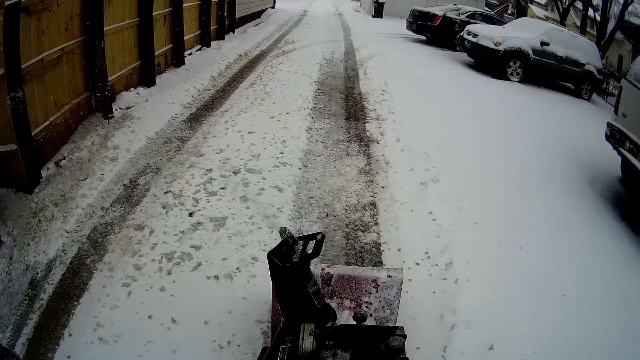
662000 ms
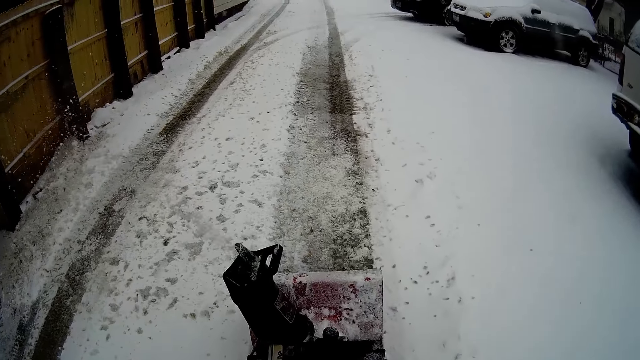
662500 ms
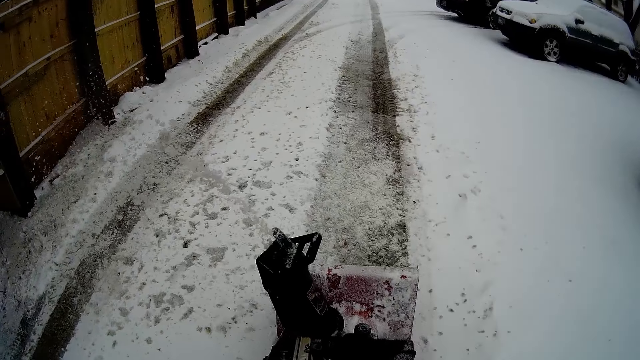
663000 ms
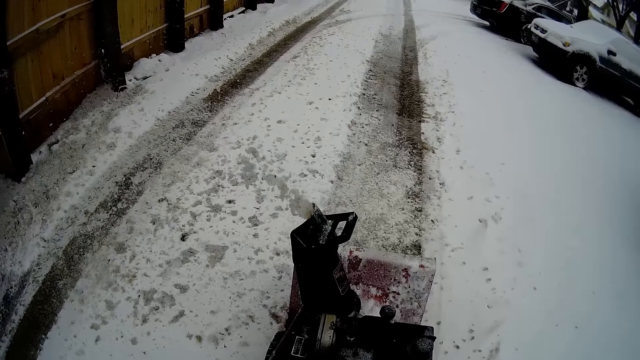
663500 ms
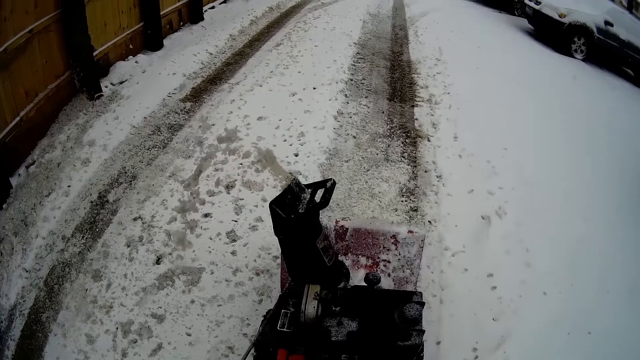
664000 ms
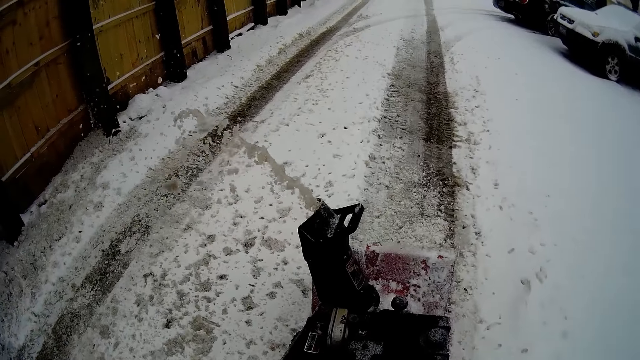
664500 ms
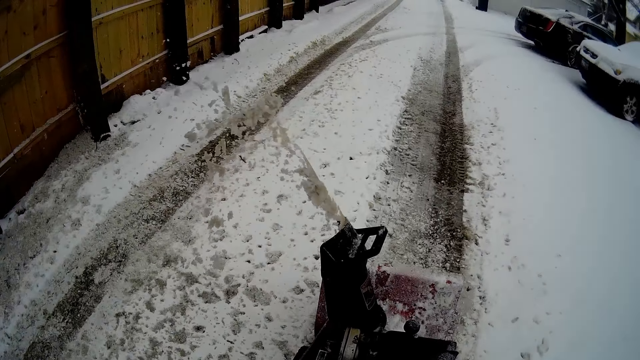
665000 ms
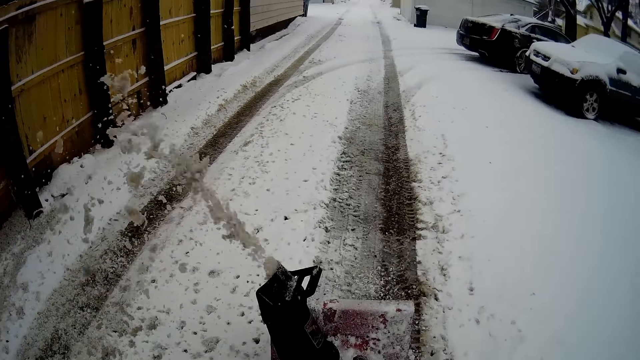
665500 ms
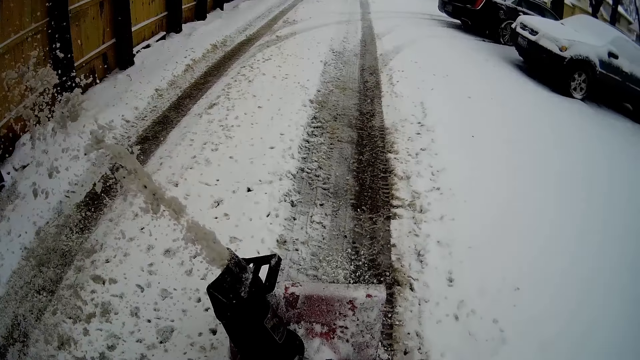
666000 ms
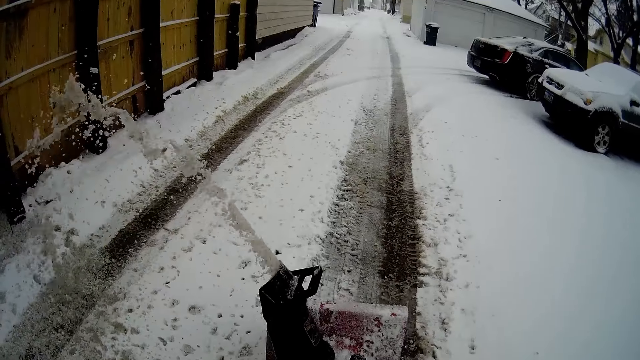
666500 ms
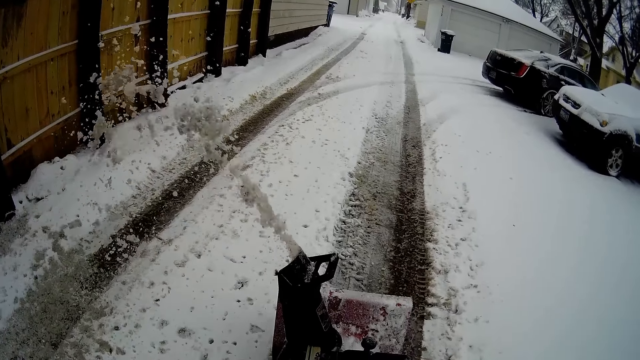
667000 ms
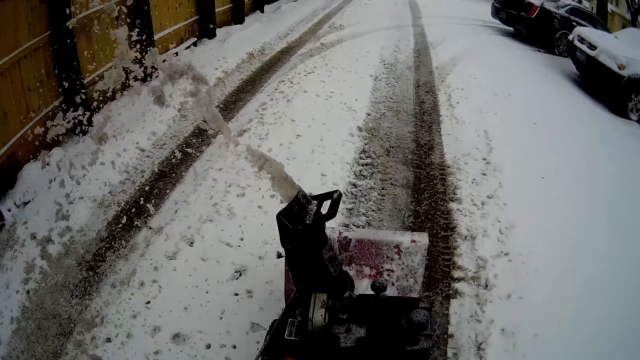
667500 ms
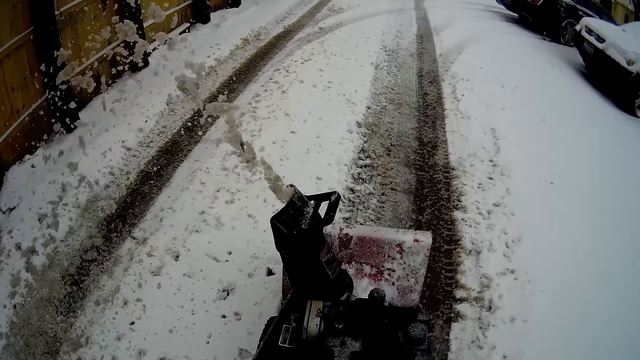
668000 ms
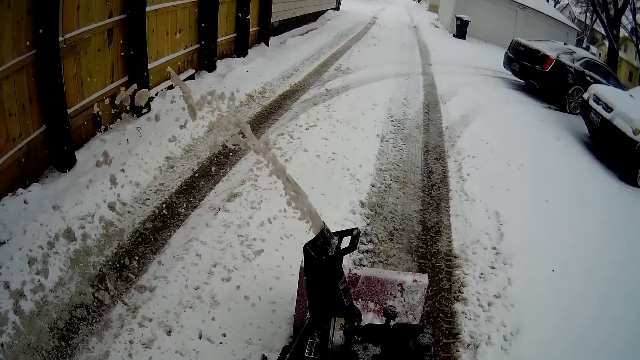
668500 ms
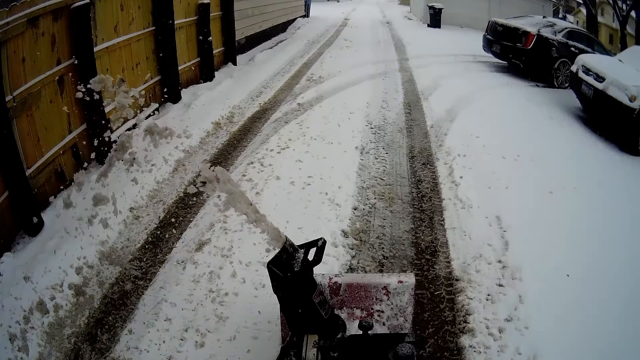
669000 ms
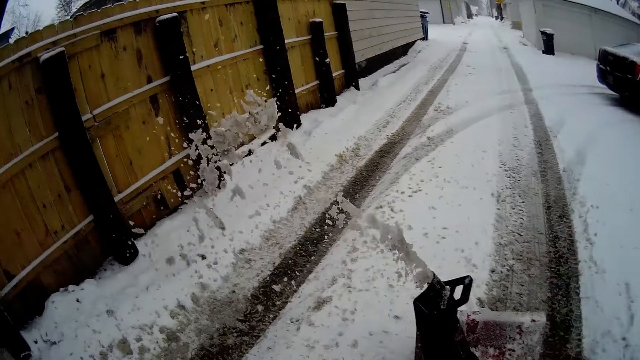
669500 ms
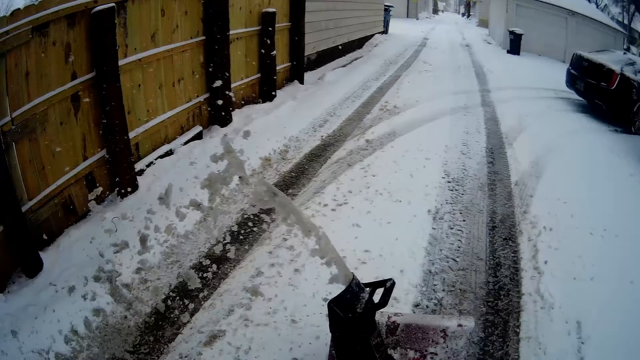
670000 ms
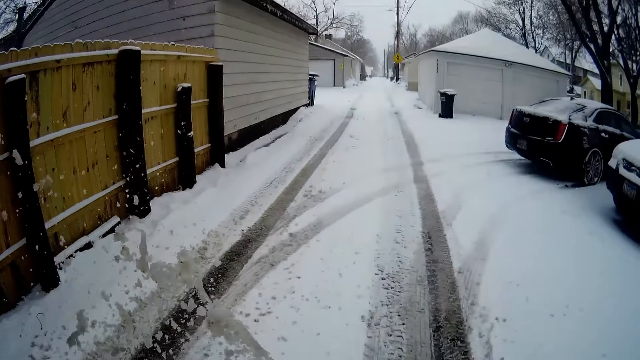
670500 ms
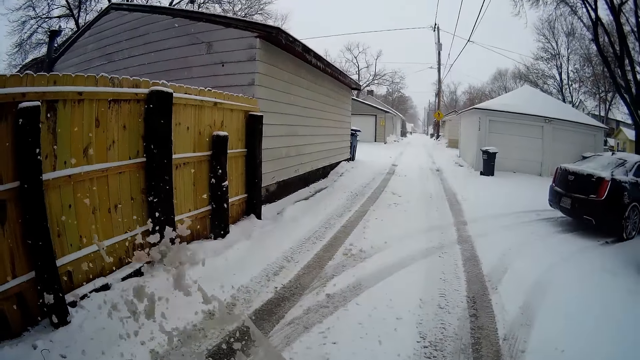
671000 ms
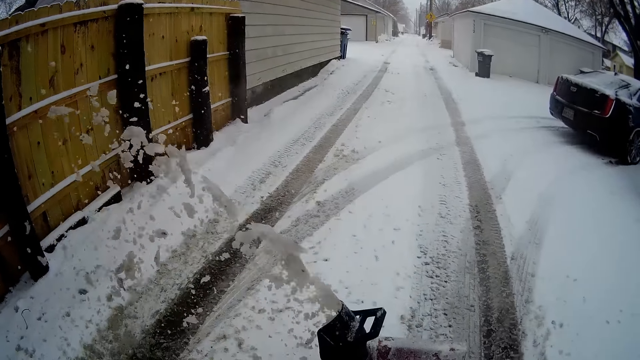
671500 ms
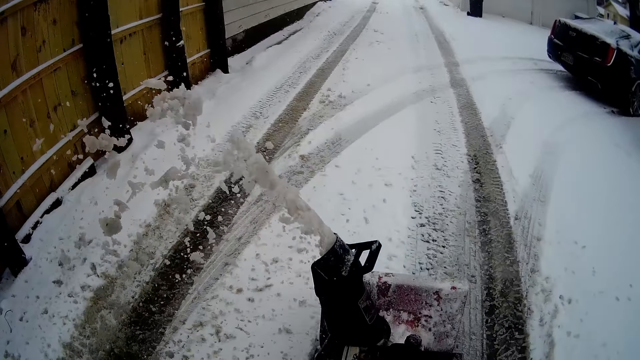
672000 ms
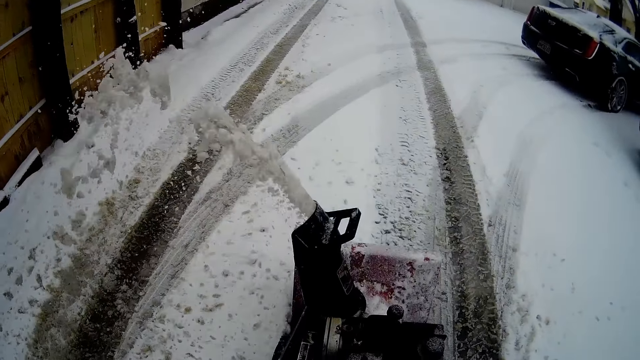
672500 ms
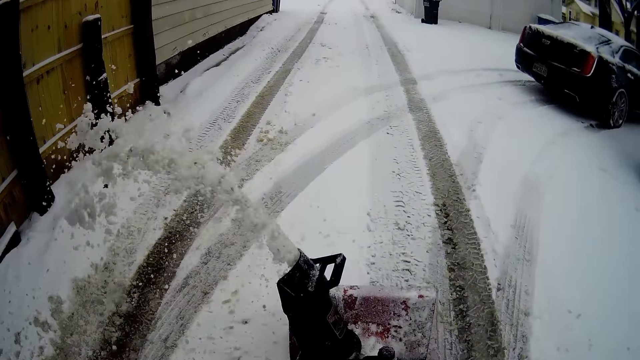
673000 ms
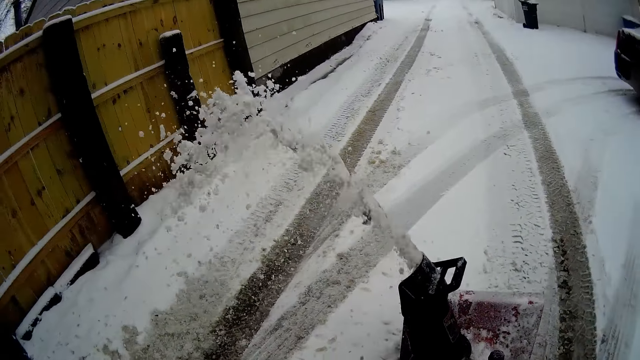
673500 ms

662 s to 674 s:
The camera wearer blows snow with a snow mini skid.

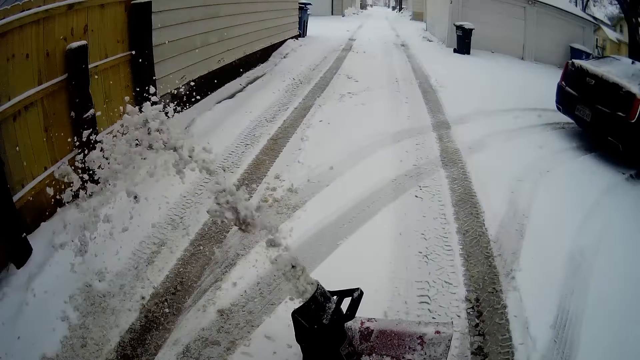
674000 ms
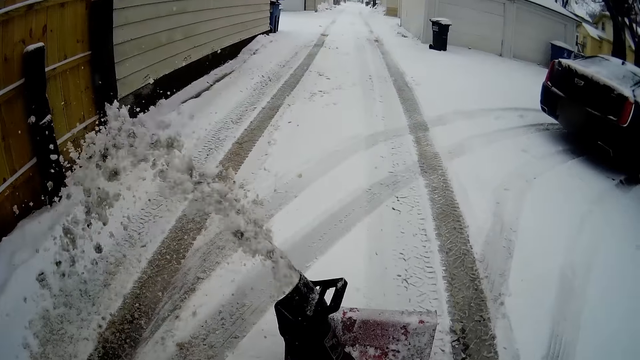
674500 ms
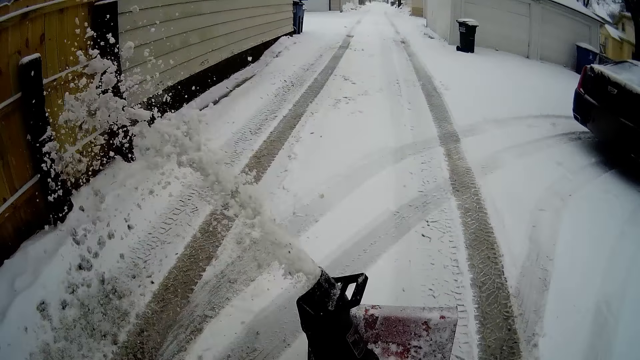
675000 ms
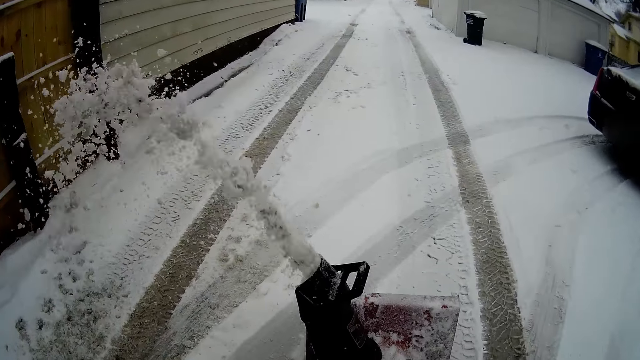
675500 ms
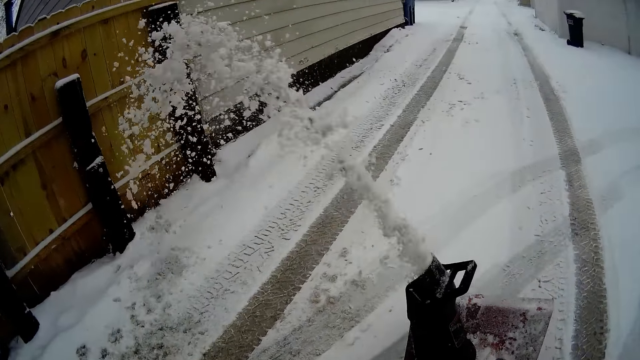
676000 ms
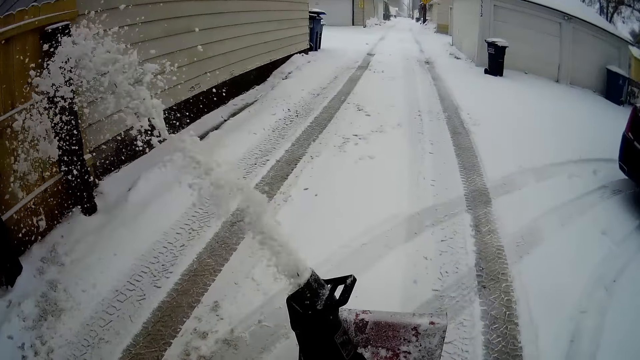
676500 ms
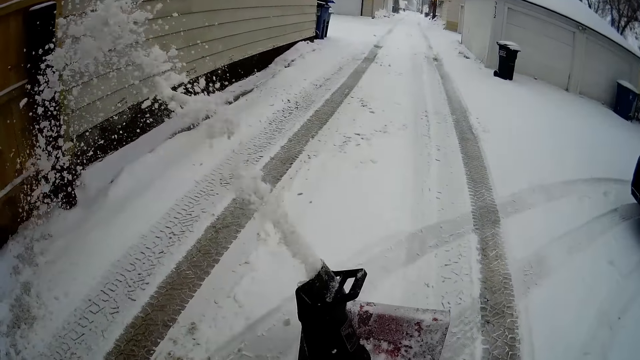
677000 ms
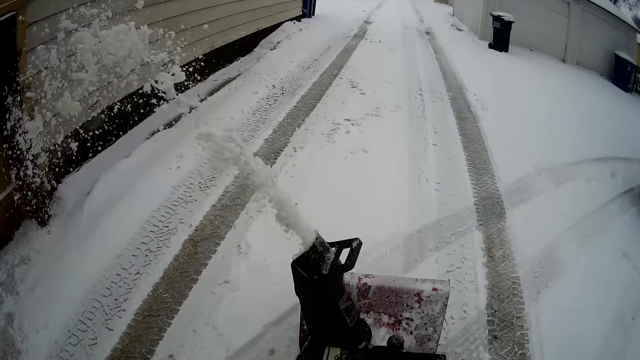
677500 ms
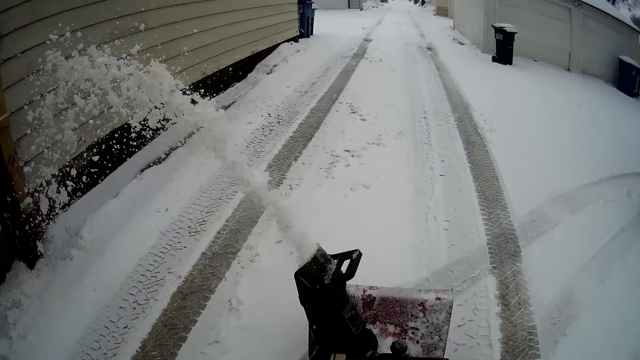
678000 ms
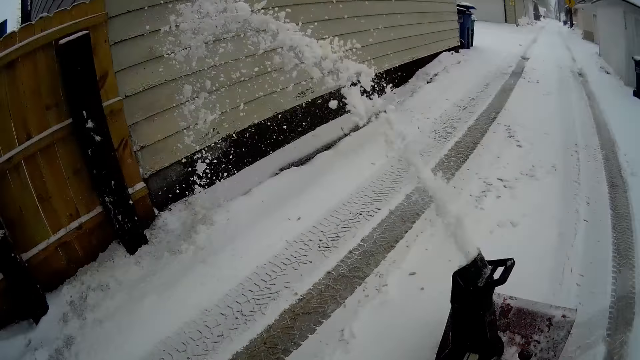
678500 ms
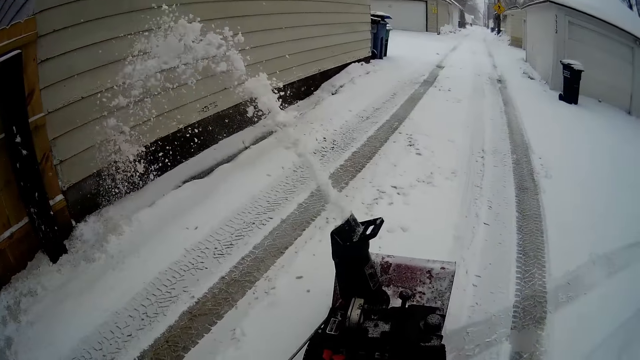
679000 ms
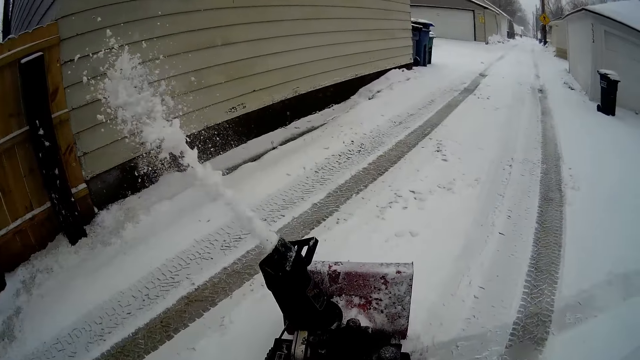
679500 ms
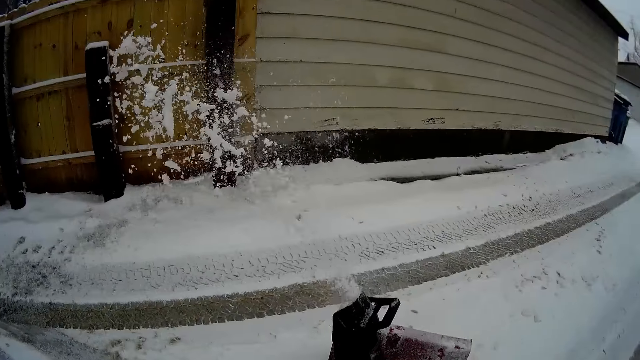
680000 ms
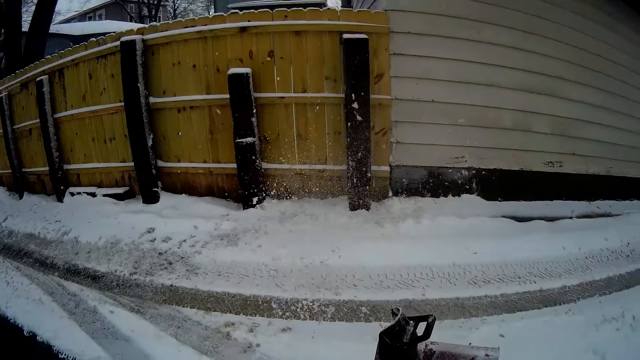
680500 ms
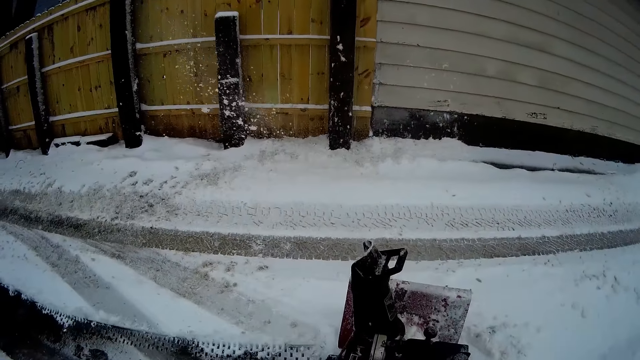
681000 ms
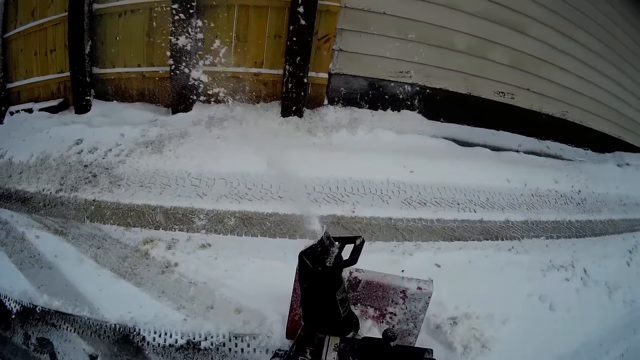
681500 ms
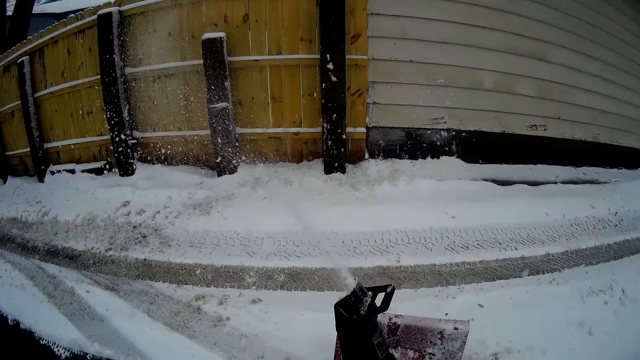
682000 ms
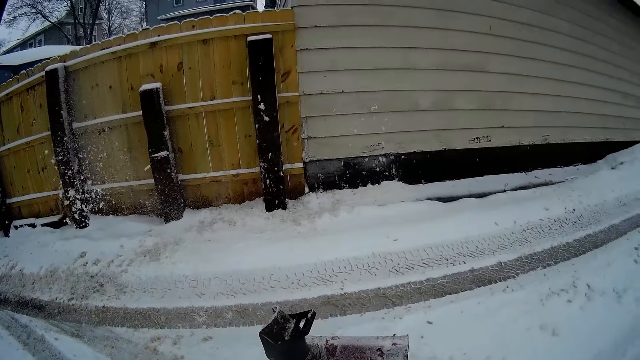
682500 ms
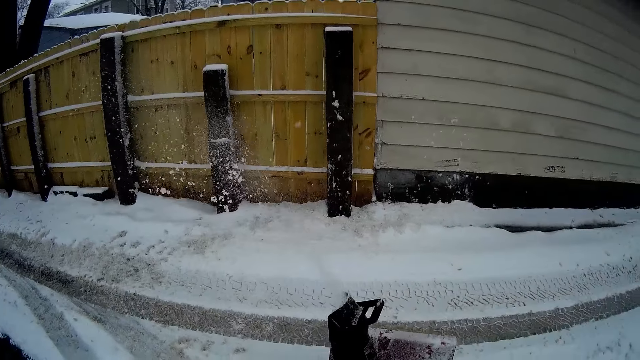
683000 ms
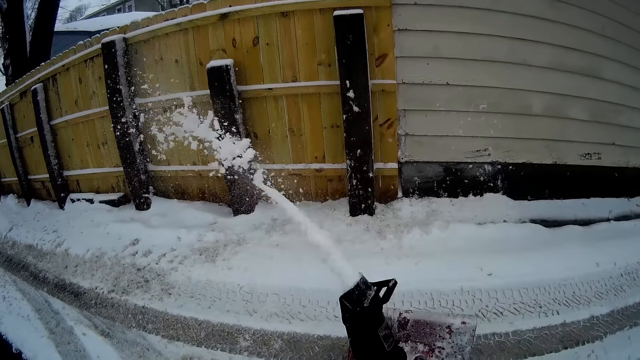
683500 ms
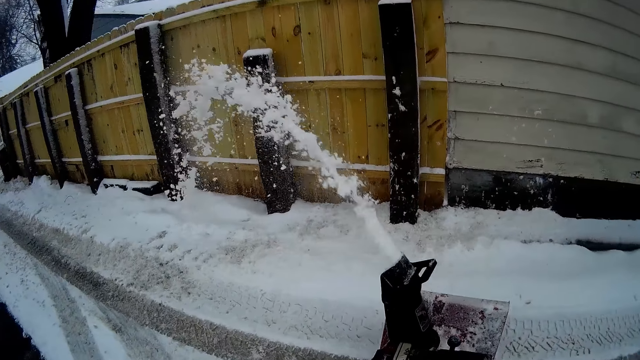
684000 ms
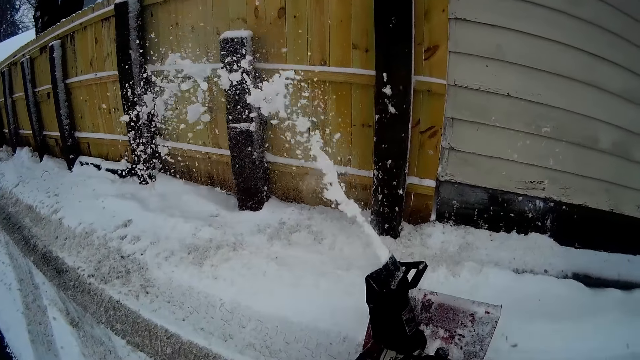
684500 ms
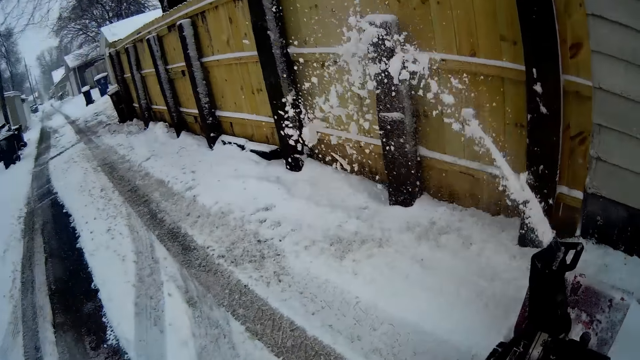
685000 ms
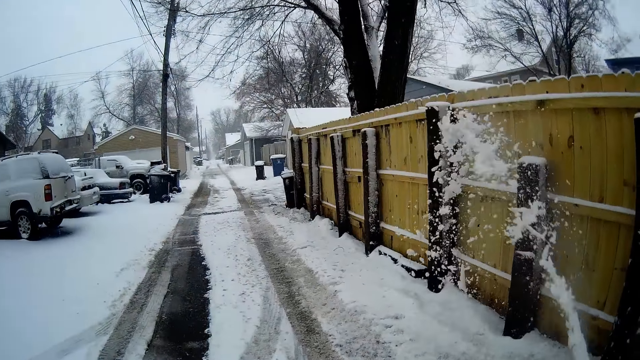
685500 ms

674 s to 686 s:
The camera wearer turns around the area. They blow snow with the snow mini skid. They turn the snow flite. They scrape snow.
